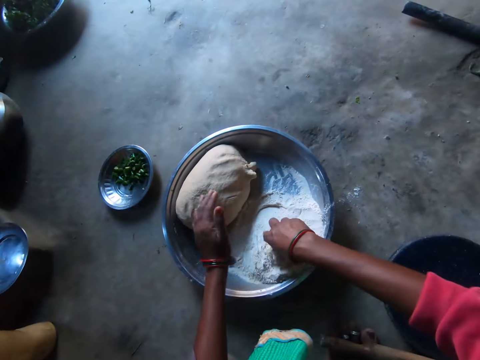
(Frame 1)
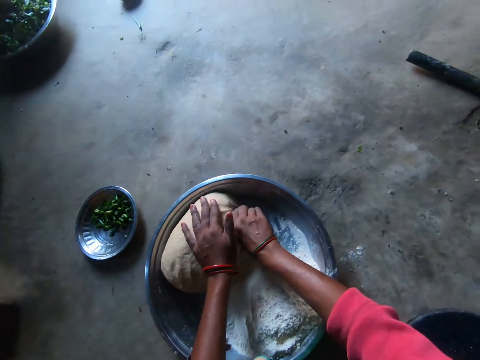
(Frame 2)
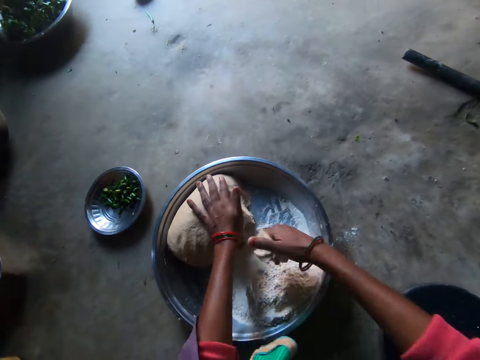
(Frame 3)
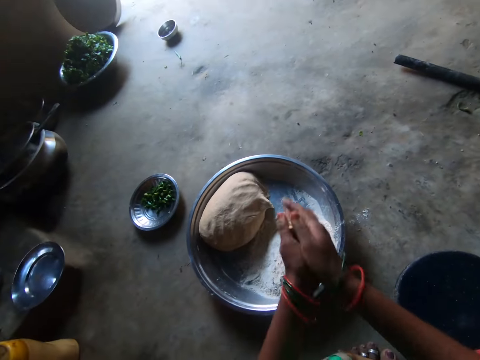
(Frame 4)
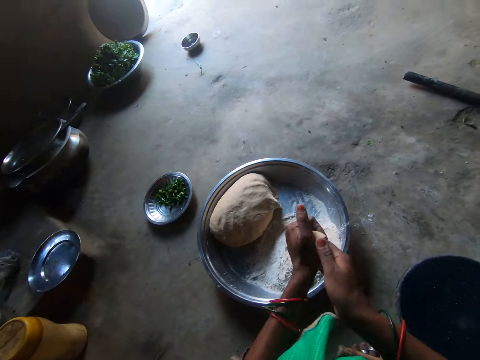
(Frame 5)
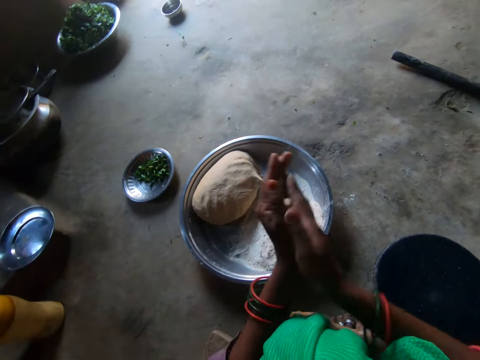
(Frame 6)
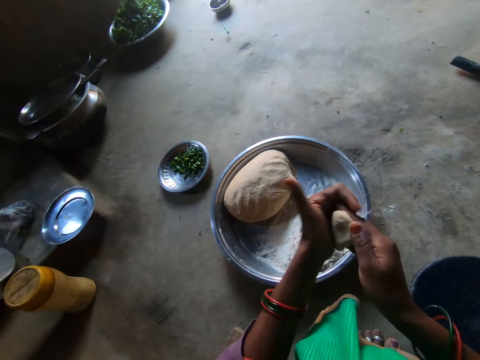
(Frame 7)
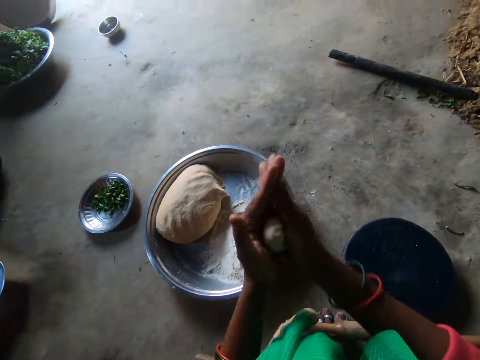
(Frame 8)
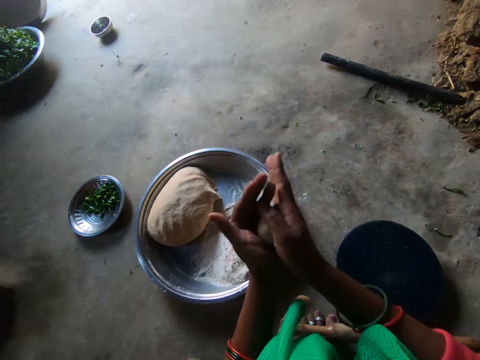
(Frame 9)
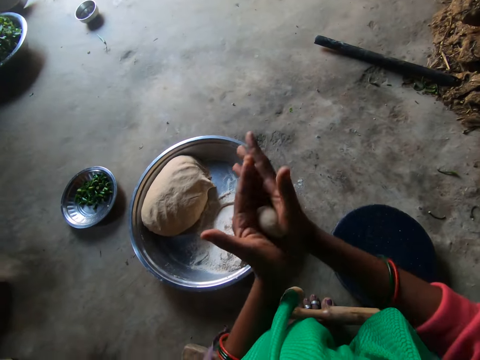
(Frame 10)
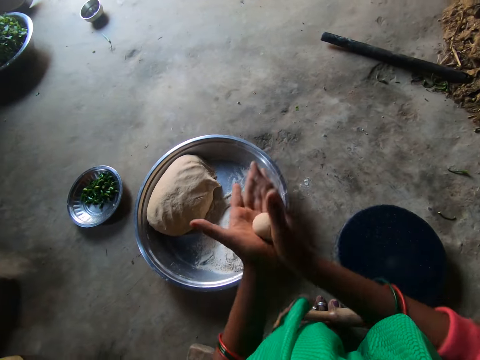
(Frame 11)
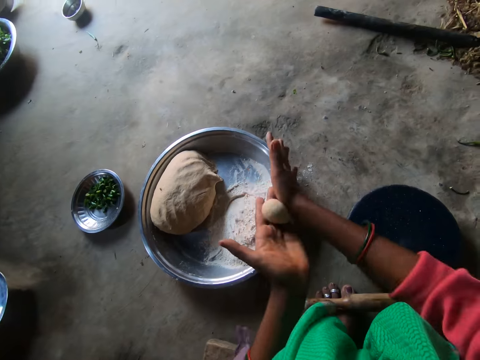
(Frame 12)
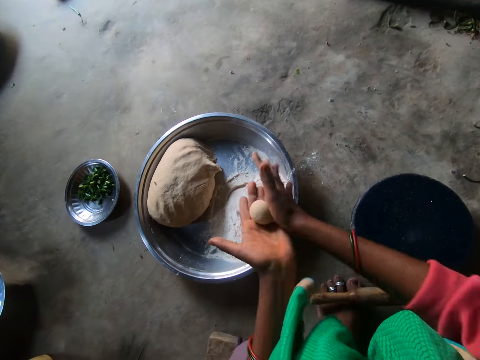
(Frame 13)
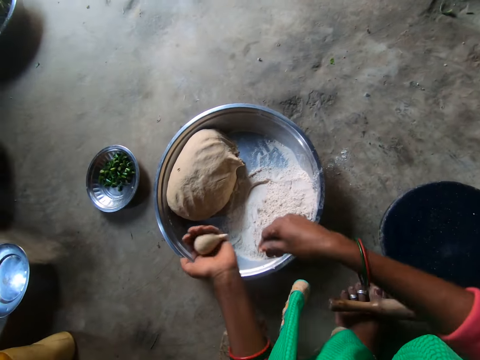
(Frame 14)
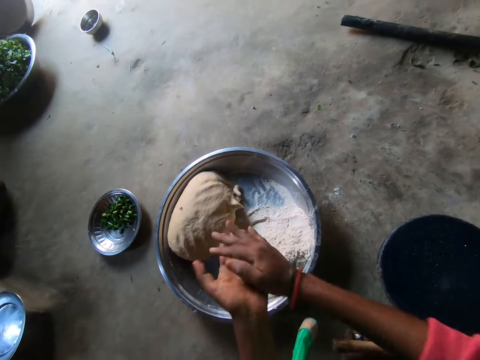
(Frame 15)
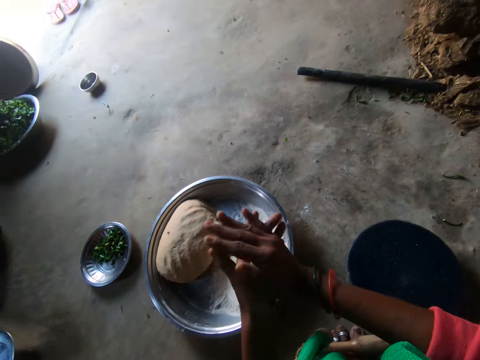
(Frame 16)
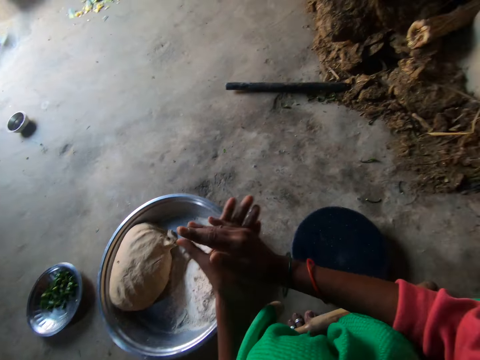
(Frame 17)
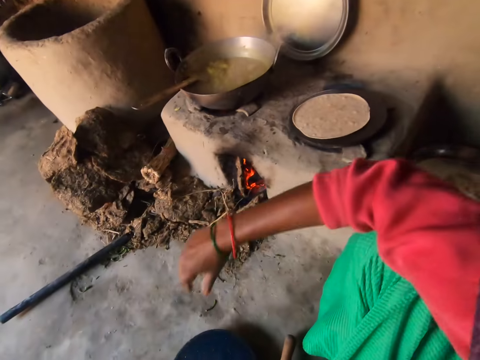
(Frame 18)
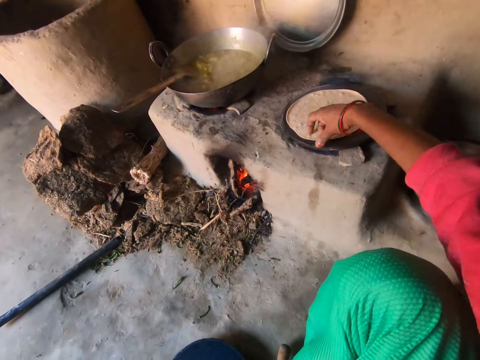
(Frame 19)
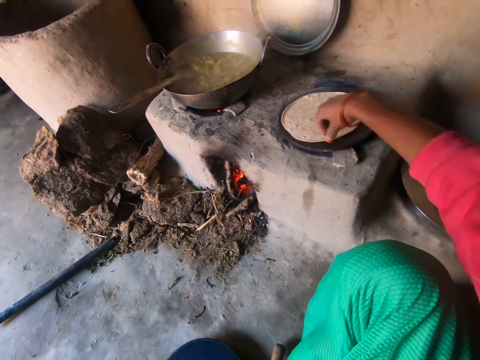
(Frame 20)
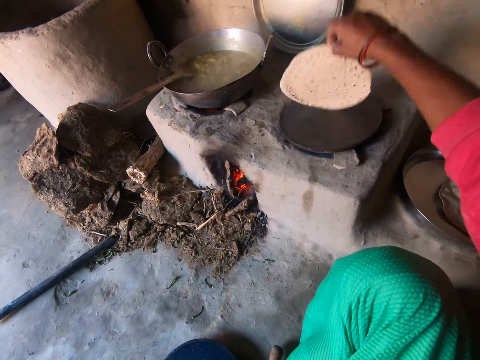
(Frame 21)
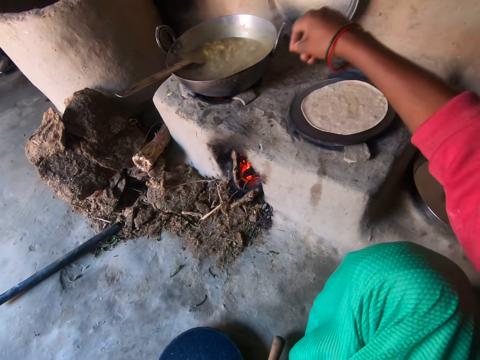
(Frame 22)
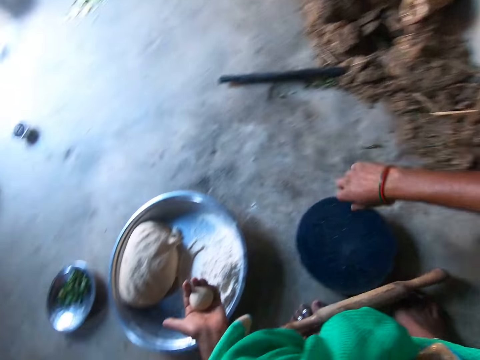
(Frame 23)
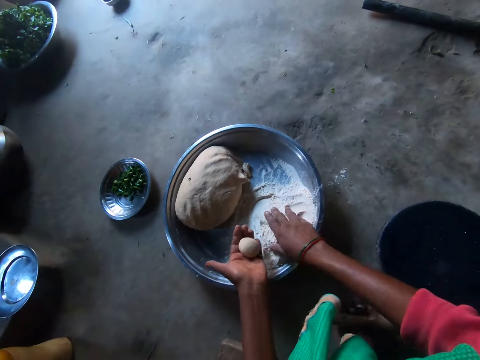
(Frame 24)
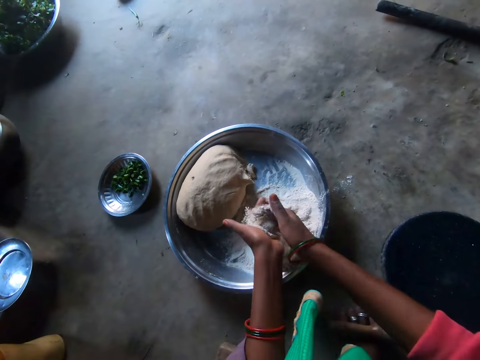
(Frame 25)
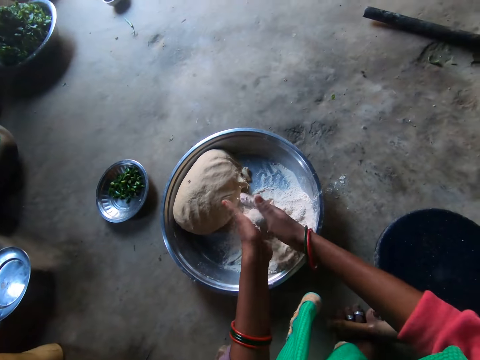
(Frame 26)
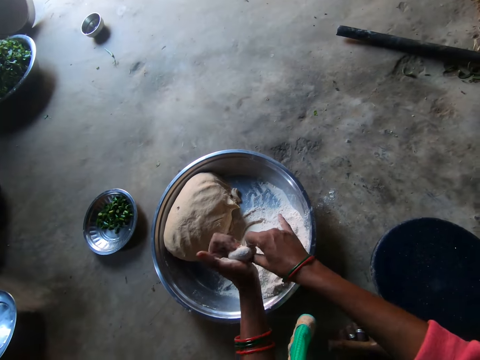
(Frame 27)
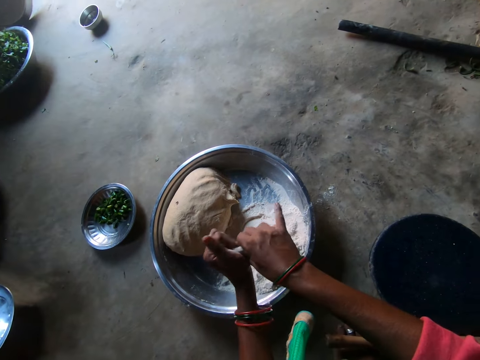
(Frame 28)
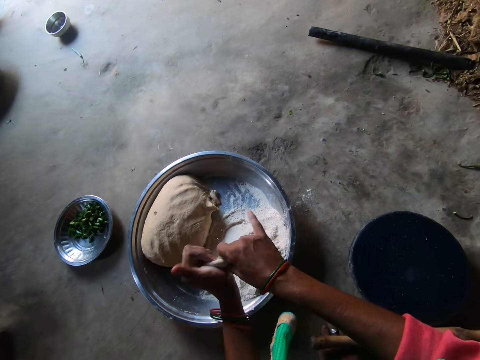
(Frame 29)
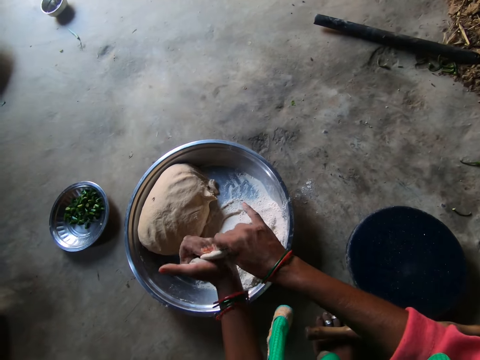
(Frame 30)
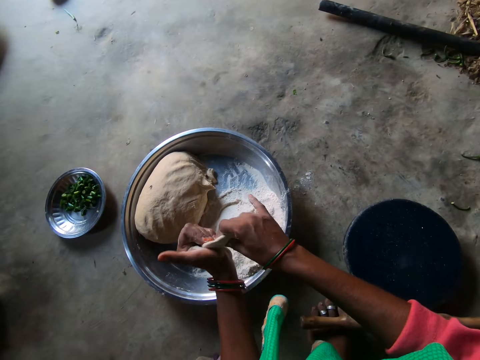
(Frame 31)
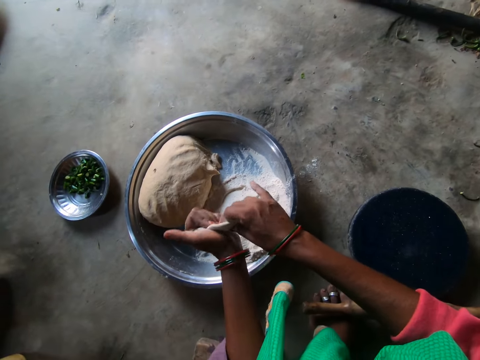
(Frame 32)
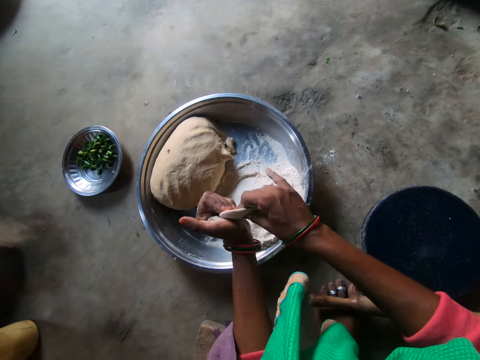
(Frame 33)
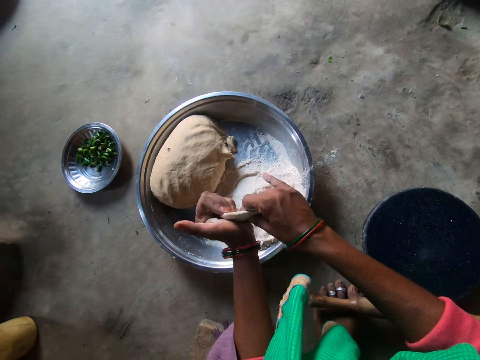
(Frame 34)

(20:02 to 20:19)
The camera wearer dips her right hand in the flour on the tray. She cuts a ball of dough from a pile of dough on the tray with her right hand. She rolls the dough in both hands. She rolls the dough repeatedly. She drops a small piece of dough in her right hand on the pile of dough. She rolls the dough in both hands. She adjusts the chapati on the pan. She takes the flour on the first tray with her right hand. She puts the flour on the dough in her left hand. She mixes the flour with the dough. She flattens the dough with both hands. She kneads the dough.

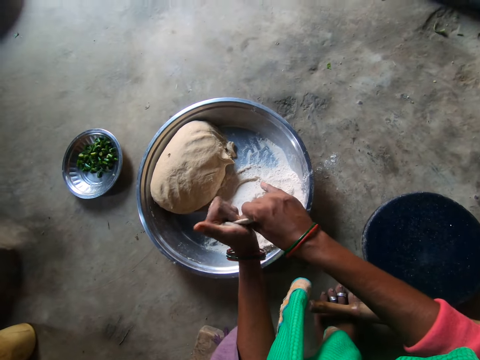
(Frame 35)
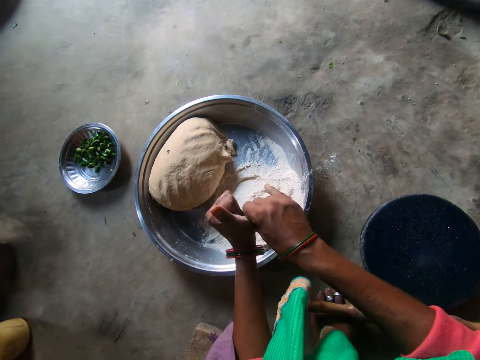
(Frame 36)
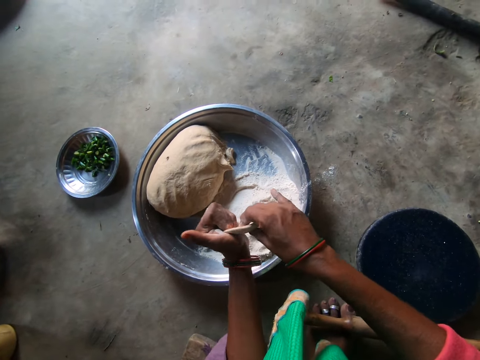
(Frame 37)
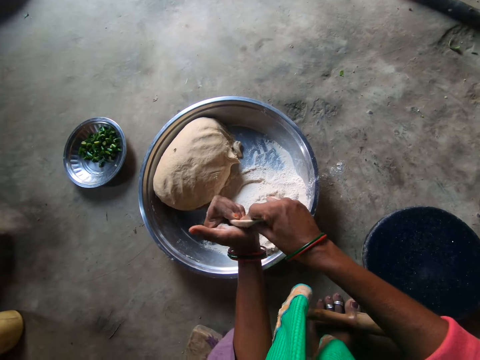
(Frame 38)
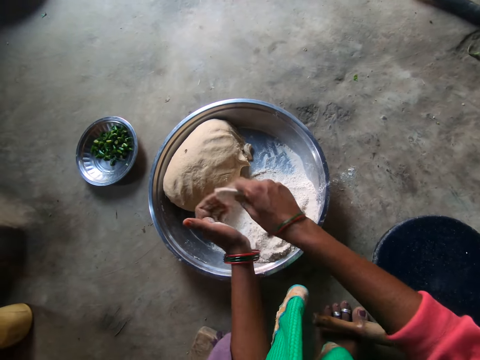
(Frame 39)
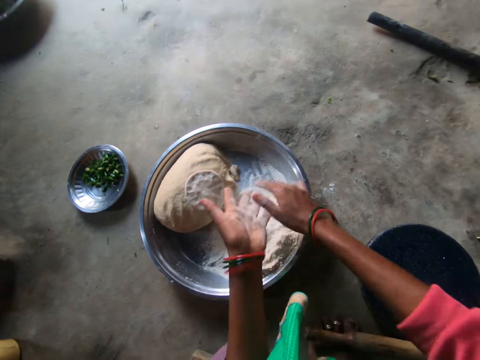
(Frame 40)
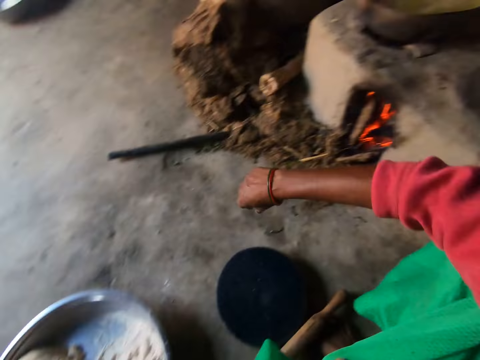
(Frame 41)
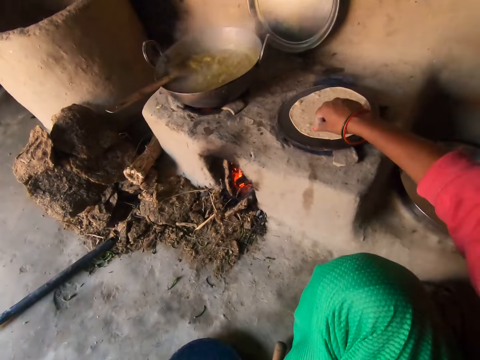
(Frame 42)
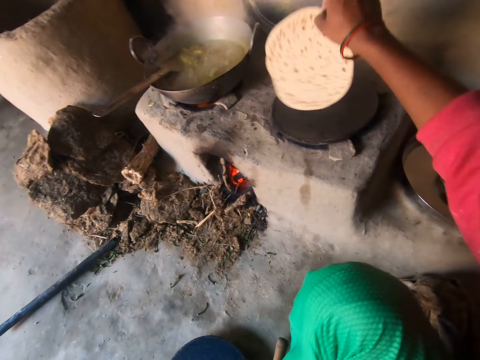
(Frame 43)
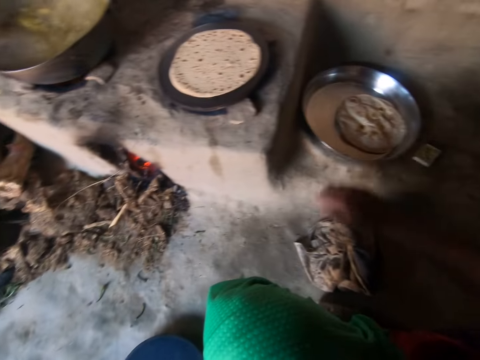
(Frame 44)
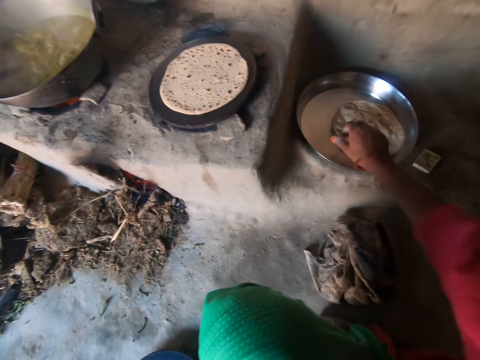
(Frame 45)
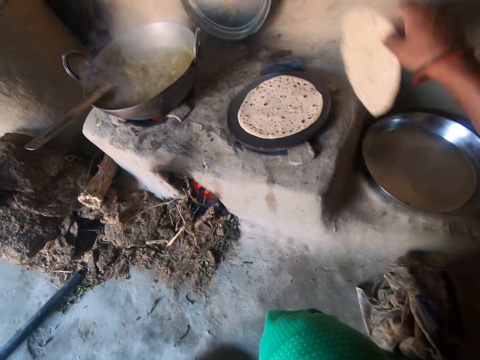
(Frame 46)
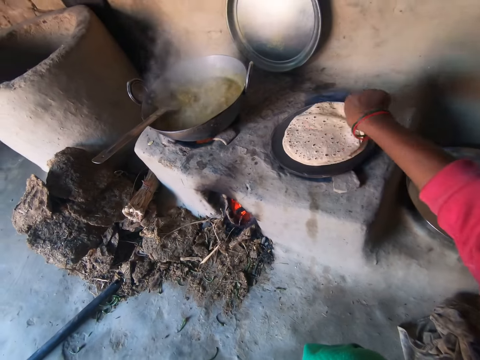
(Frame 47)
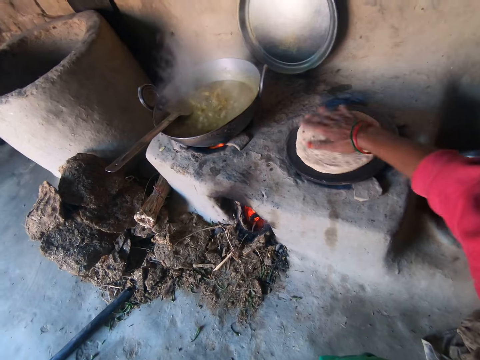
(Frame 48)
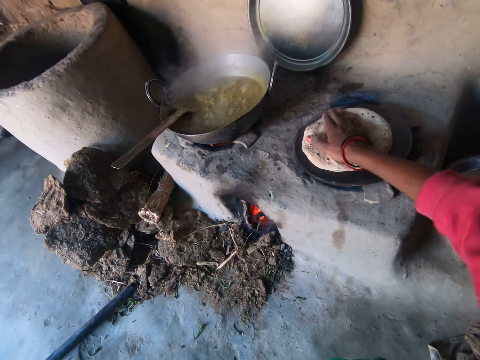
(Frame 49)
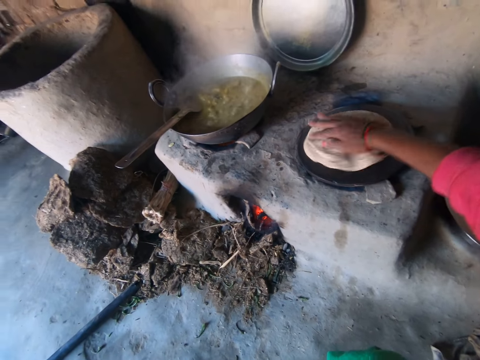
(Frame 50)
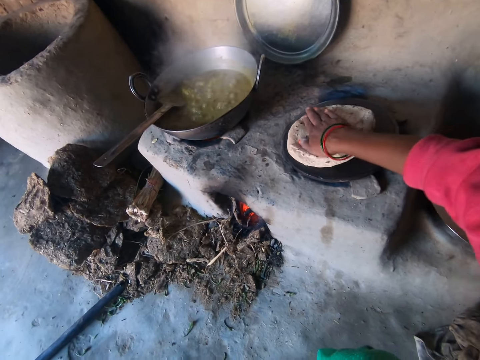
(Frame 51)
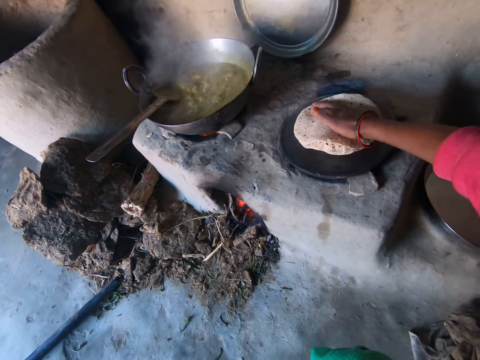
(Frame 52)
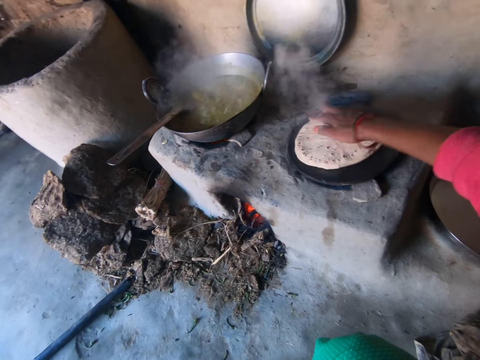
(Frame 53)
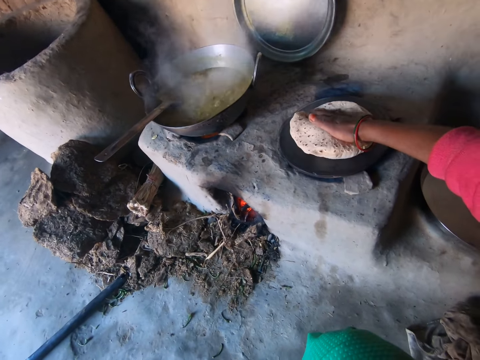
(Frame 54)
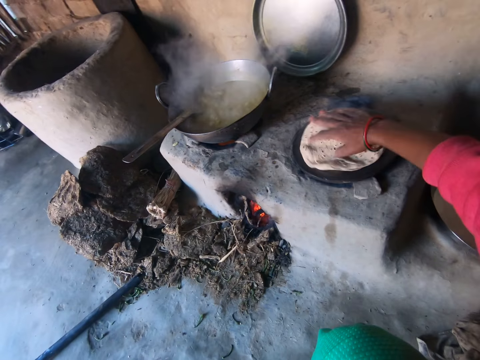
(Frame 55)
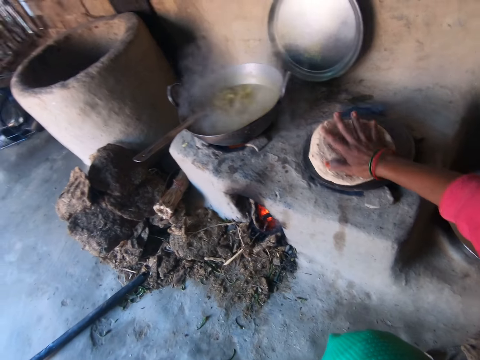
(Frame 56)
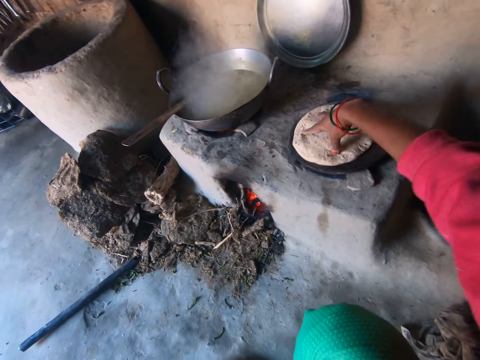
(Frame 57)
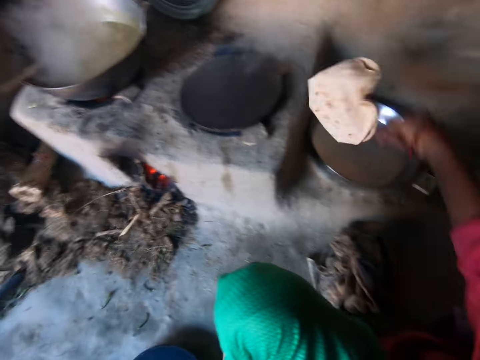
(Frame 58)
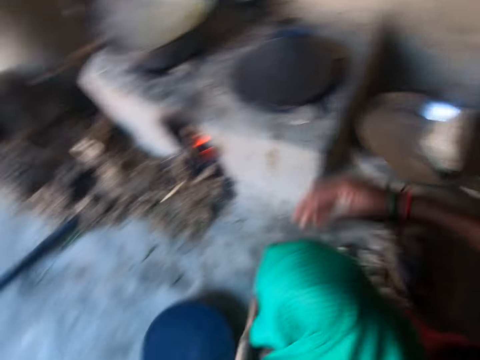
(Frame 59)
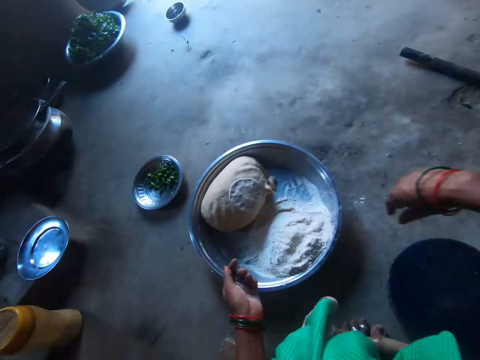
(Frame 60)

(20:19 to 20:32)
The camera wearer drops the dough on the dough pile. She claps her hands. She flips the chapati on the pan with her right hand. She touches the rag on the flour with her right hand. She wipes her hand on a cloth. She takes the chapati on the second tray with her right hand. She places the chapati on the chapati on the pan. She stirs the chapati on the pan with the chapati. She presses the flatbread repeatedly. She grabs the chapati with her right hand. She drops the chapatis on the second tray.
